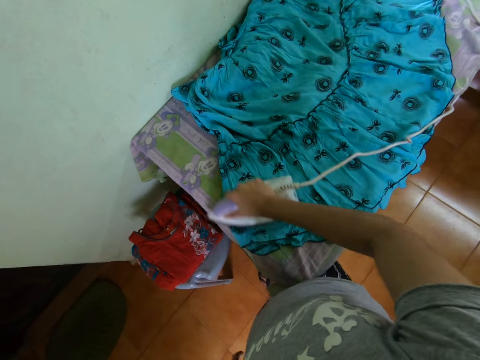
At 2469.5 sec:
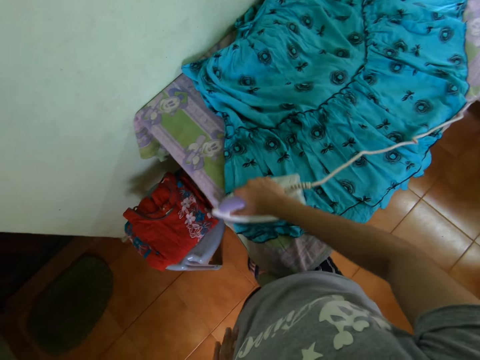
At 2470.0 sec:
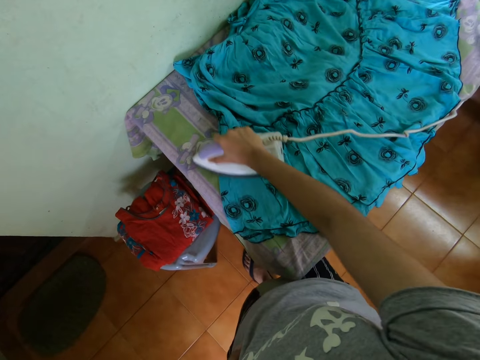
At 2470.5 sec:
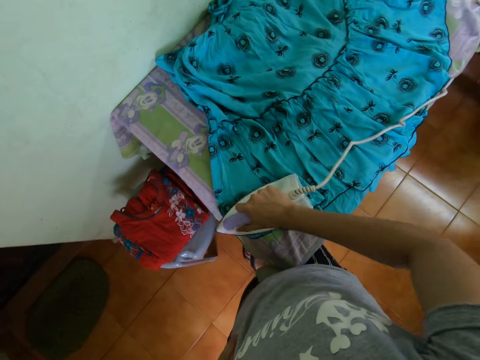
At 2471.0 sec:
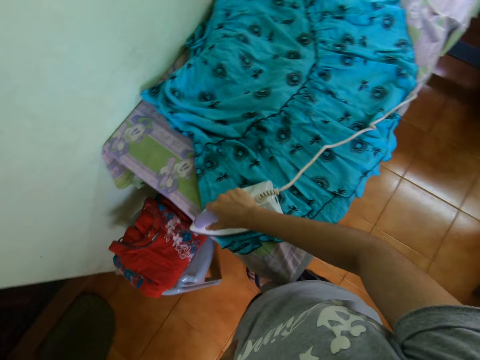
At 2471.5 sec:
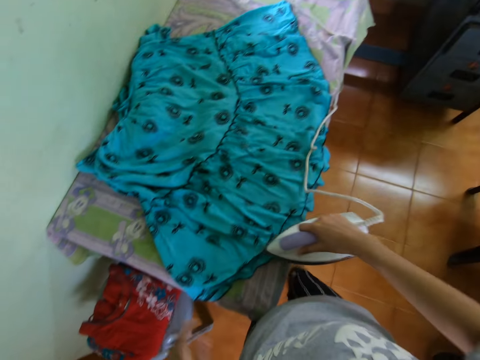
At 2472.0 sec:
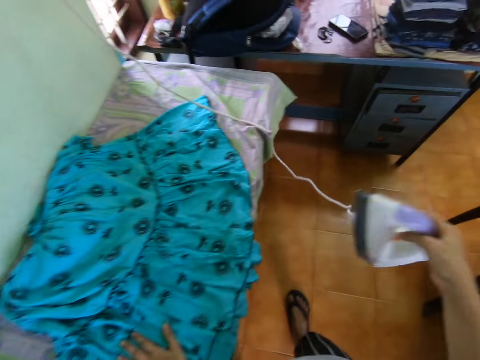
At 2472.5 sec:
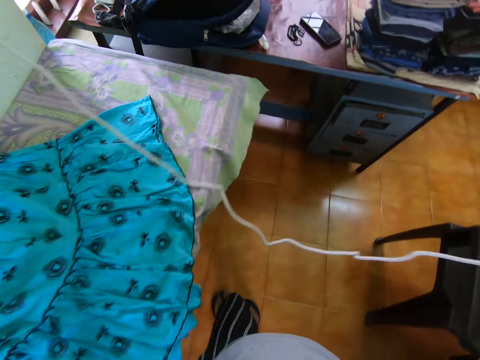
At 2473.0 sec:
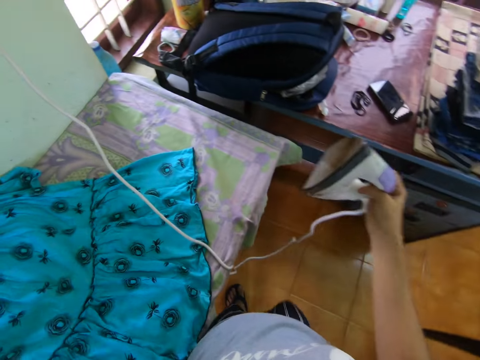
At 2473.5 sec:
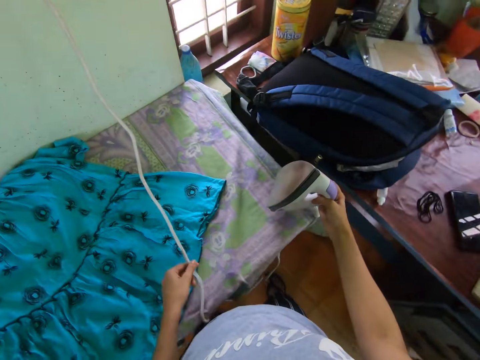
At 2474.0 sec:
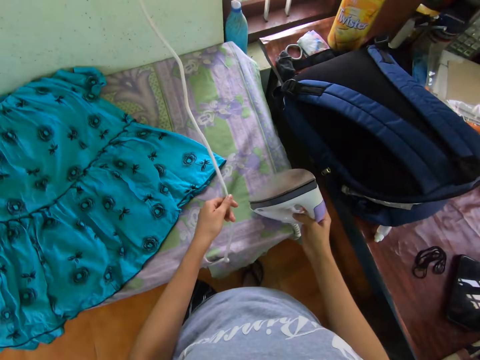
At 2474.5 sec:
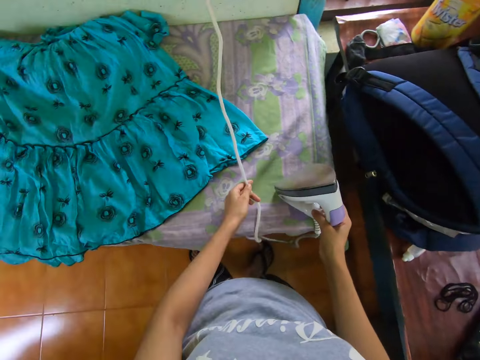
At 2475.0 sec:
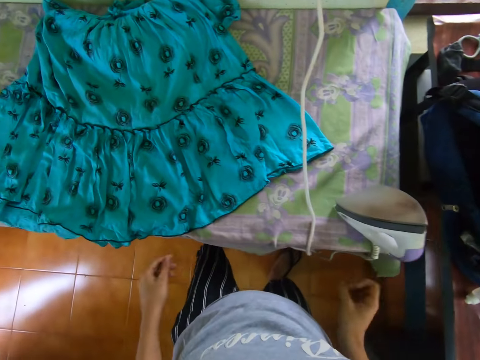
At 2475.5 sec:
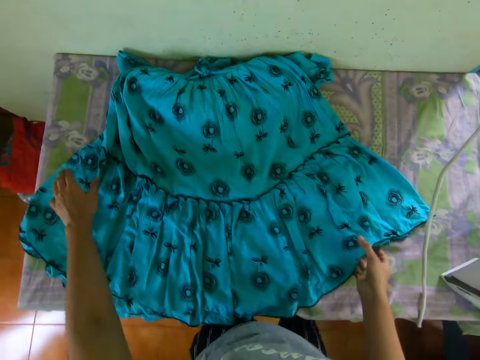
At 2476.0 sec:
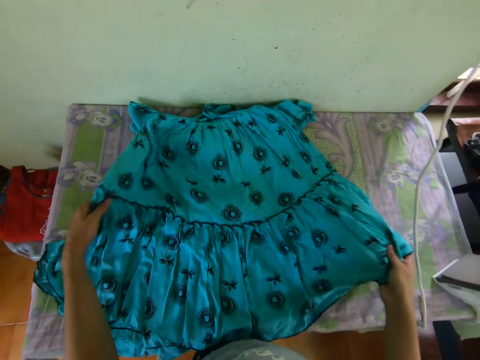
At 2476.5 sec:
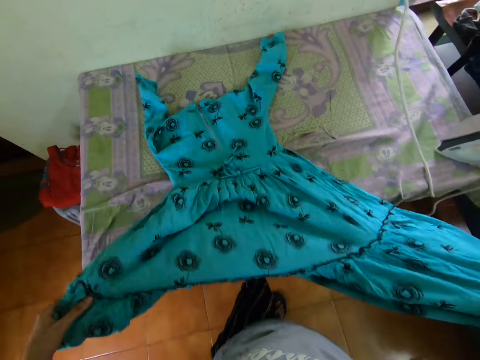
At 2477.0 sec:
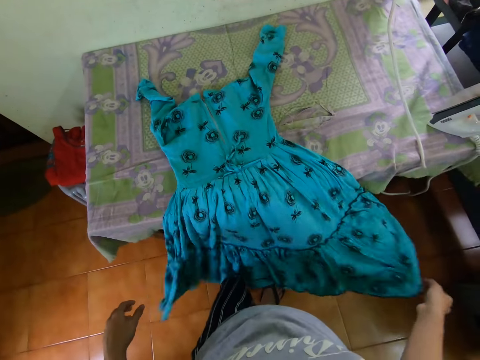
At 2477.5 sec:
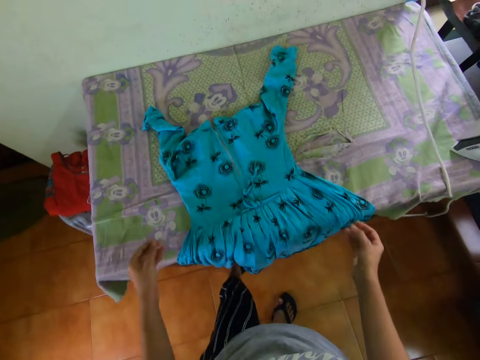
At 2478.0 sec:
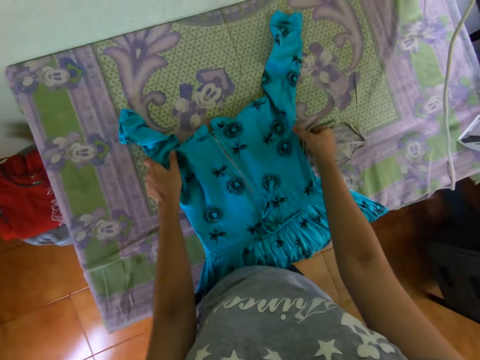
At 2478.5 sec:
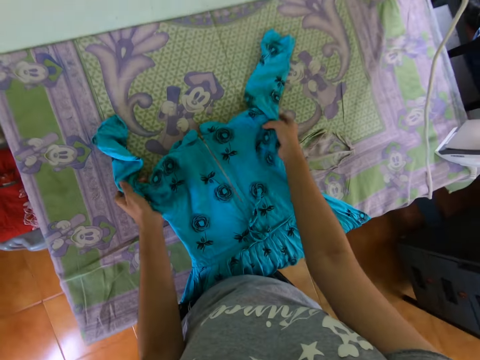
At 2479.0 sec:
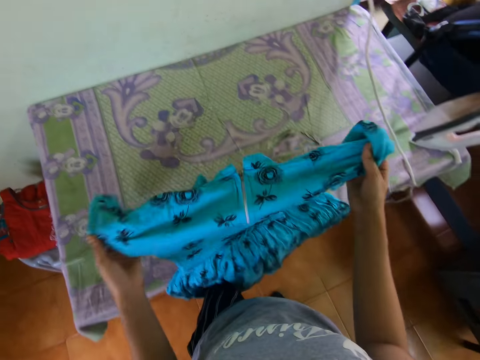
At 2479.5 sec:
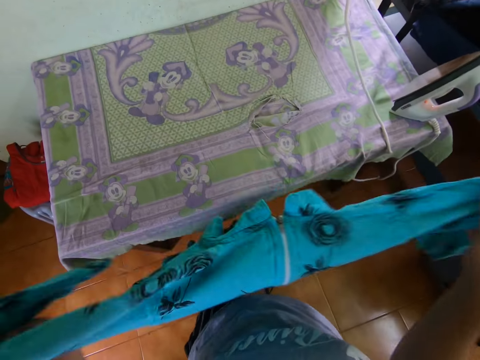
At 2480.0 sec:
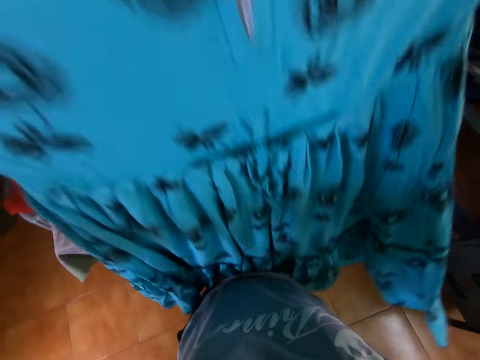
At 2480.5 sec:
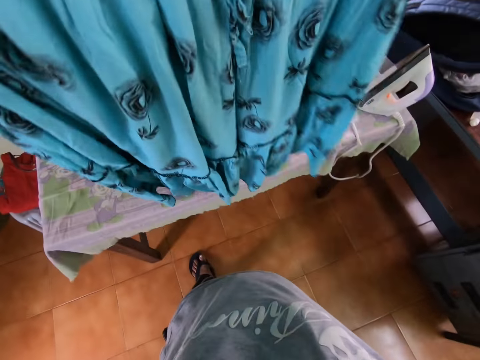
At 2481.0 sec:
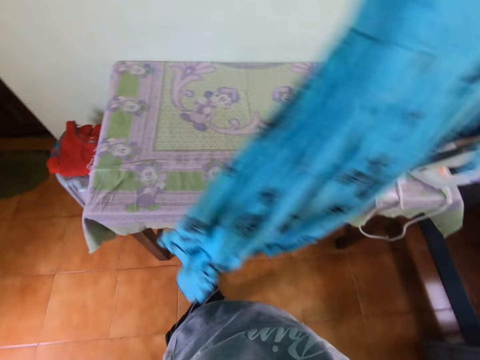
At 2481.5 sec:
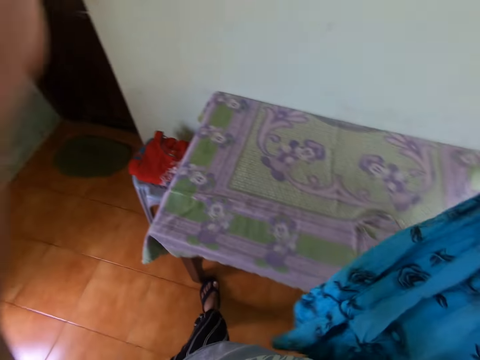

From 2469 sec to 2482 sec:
The camera wearer holds the iron box. They put the iron box on the table. They spread the dress on the table. They move the dress on the table. They pick up the dress. They hold the dress.

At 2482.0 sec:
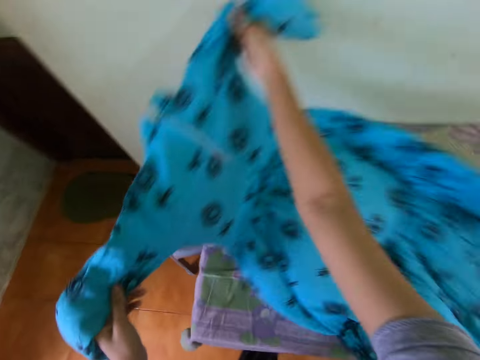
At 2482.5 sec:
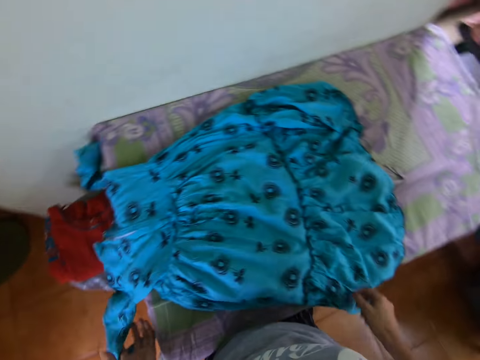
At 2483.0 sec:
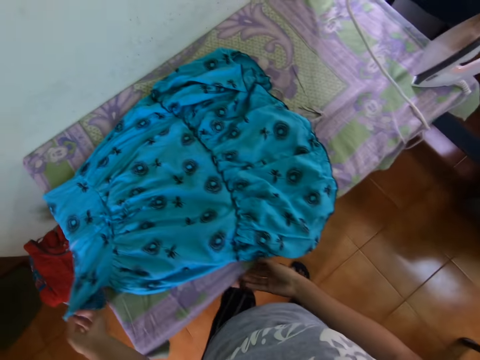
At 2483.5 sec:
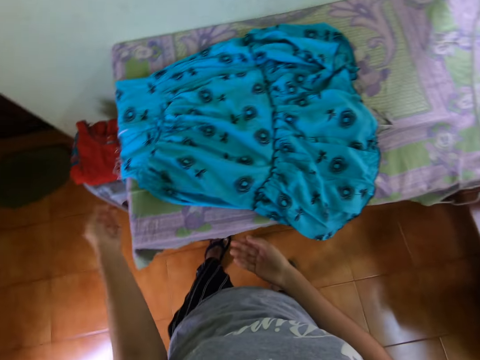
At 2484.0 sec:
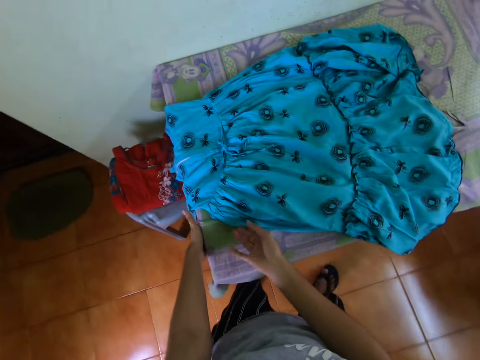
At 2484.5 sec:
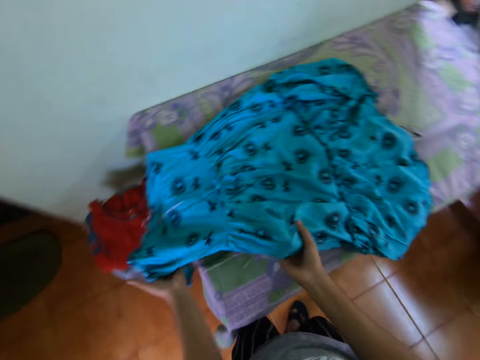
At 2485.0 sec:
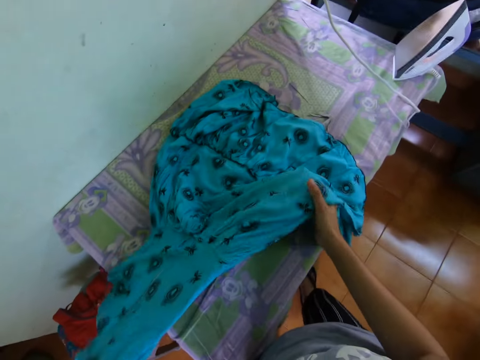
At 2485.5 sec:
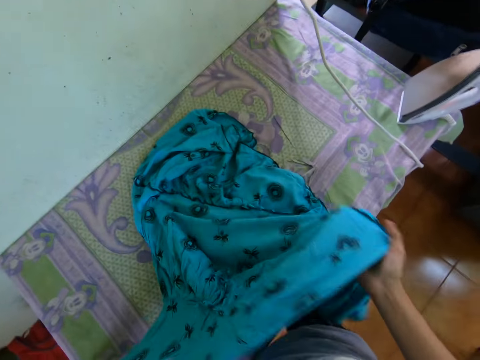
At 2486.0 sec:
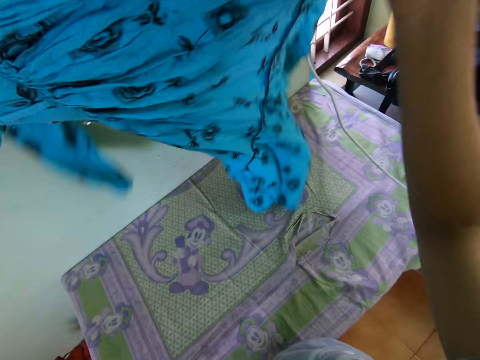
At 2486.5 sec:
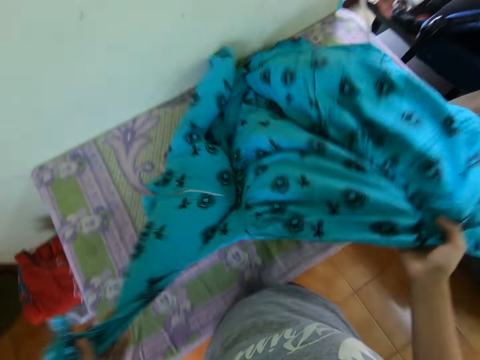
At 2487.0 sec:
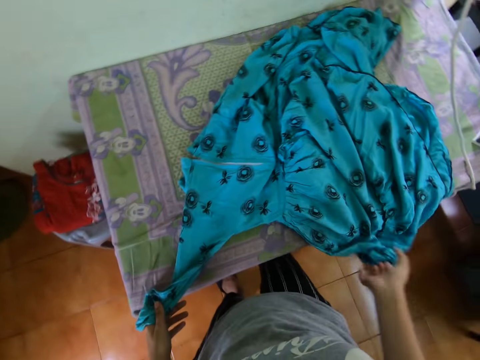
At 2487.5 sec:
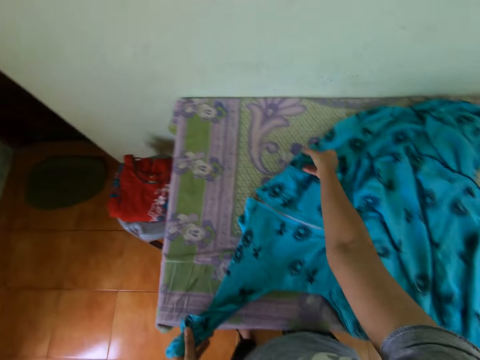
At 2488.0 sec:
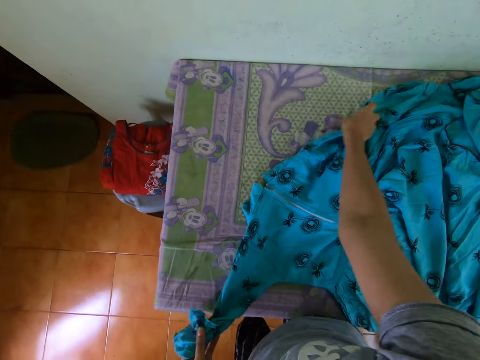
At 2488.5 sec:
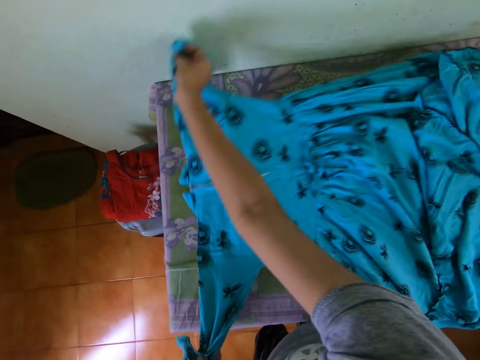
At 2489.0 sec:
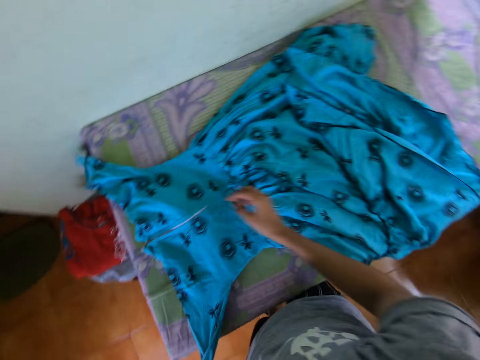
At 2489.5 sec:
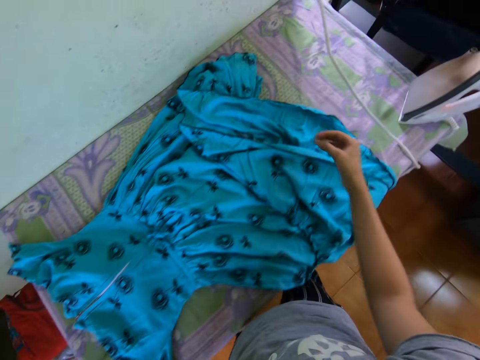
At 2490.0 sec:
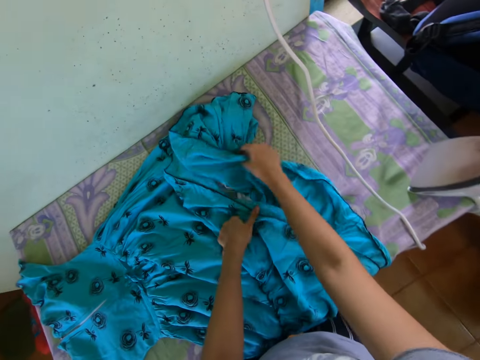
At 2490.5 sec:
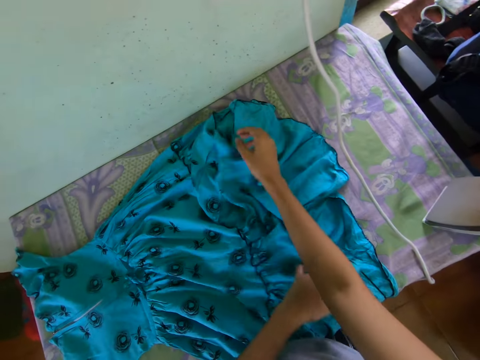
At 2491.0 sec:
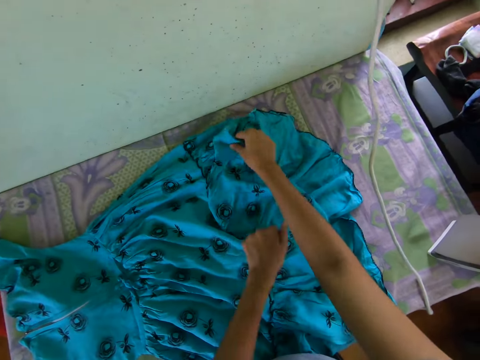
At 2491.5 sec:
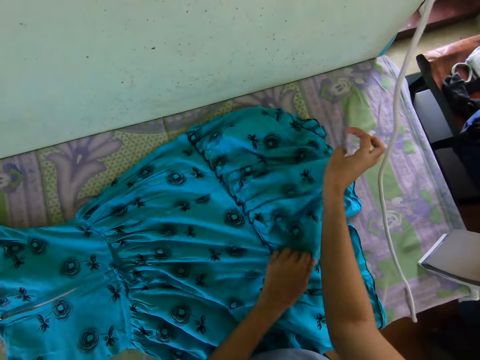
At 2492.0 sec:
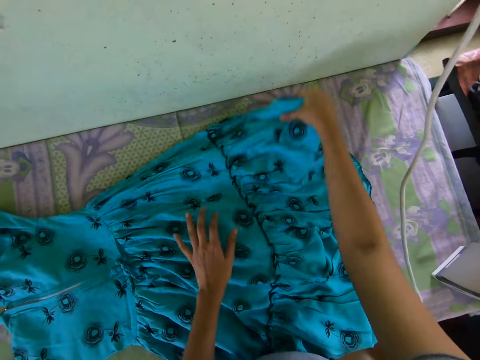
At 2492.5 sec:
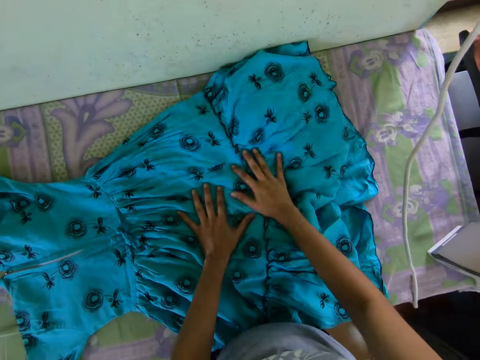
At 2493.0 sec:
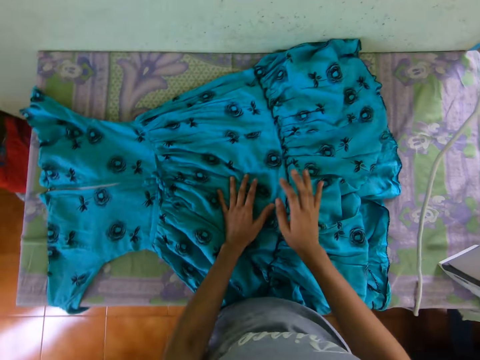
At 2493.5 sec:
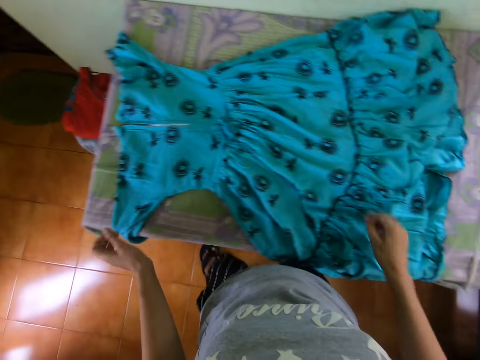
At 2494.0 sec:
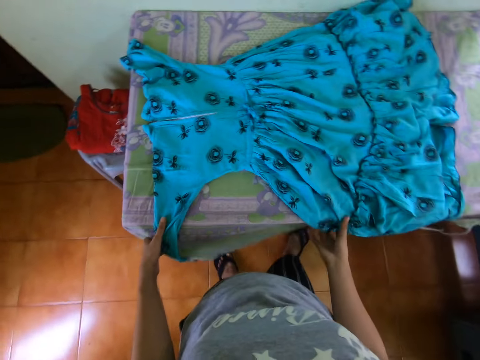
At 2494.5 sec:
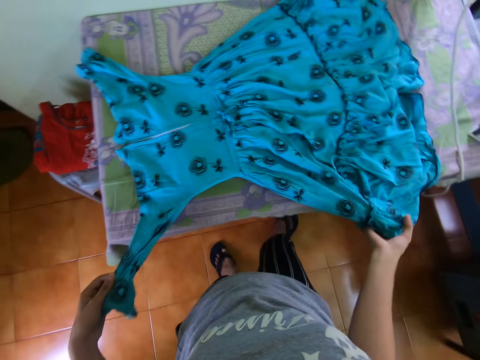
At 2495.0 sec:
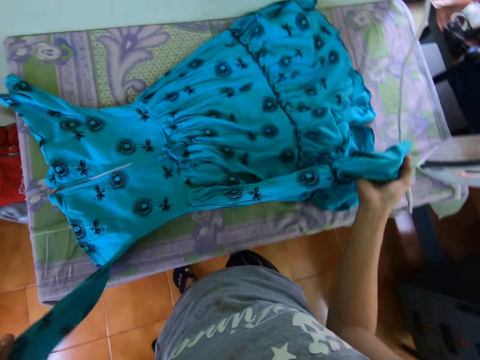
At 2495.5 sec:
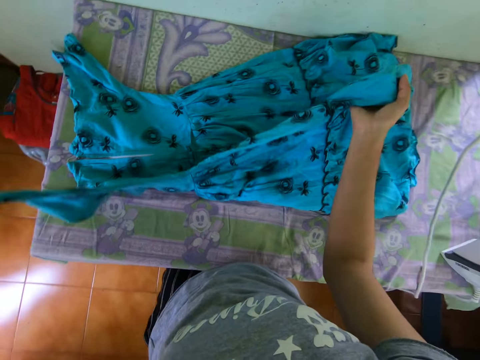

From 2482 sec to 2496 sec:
The camera wearer puts the dress on the table. They pick up the dress. They put the dress on the table. They straighten the dress on the table. They spread the dress on the table. They fold the dress.
